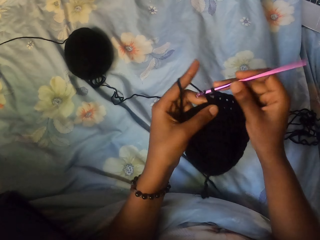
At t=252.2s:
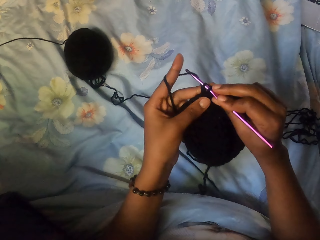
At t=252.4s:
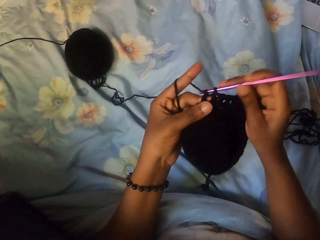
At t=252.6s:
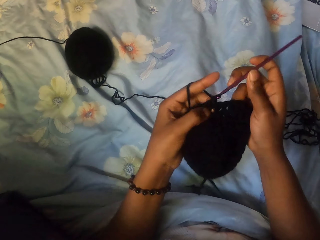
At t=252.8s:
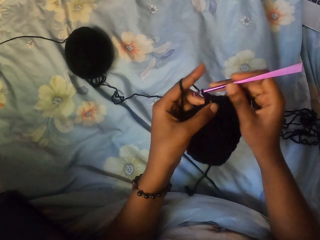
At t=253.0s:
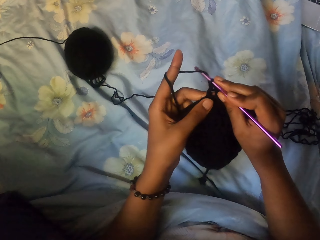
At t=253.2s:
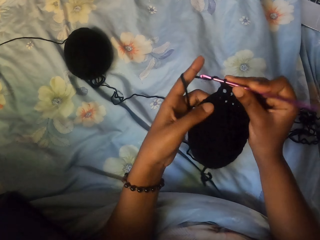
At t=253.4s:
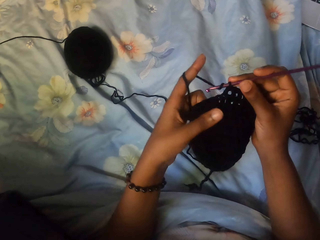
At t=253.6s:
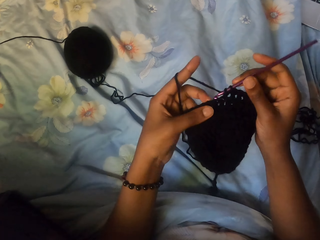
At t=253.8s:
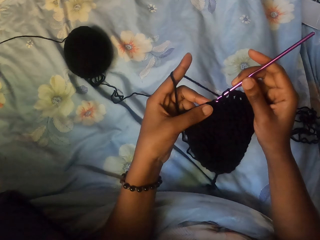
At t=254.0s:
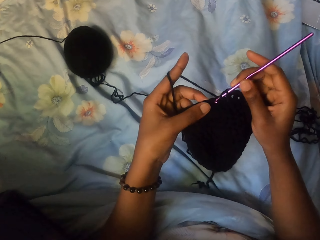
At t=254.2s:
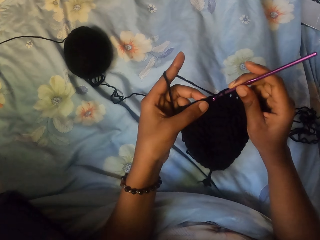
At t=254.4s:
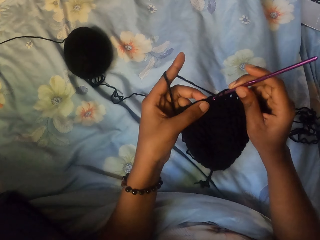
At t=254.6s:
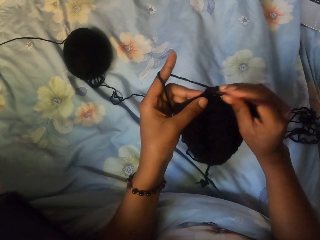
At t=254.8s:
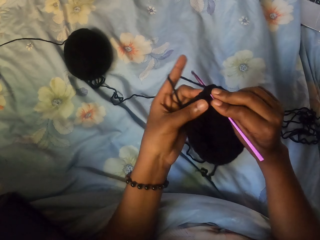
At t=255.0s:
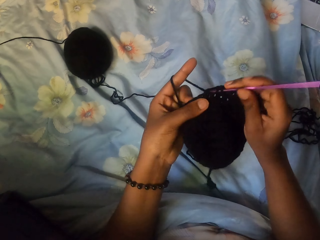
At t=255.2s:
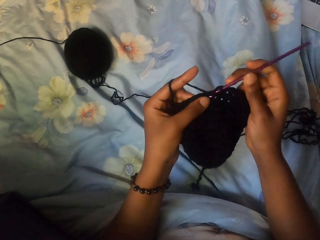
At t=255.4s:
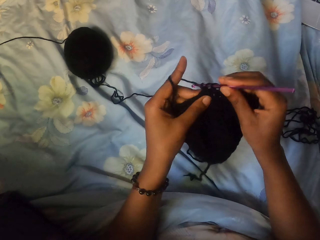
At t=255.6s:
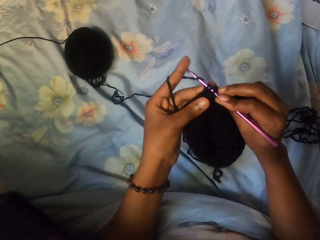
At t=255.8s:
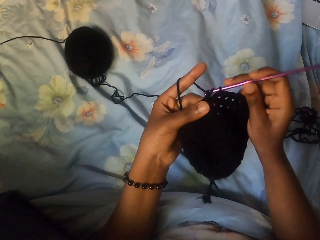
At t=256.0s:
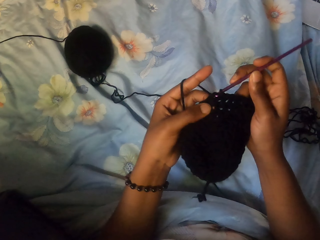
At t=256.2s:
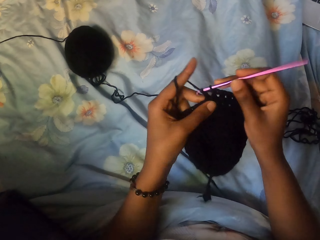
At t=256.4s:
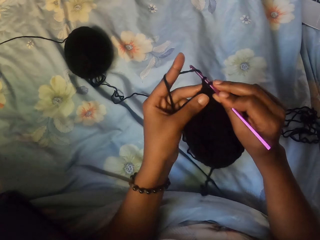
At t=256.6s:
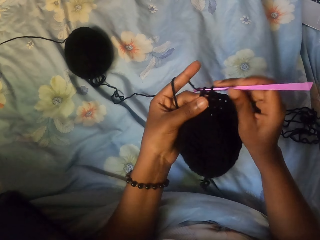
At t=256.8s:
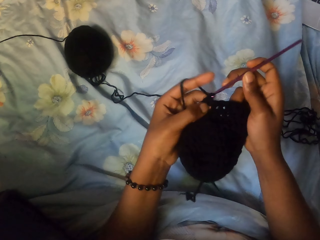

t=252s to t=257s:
The camera wearer touches the crochet. They knit.

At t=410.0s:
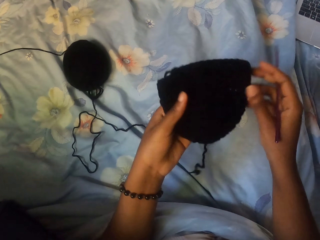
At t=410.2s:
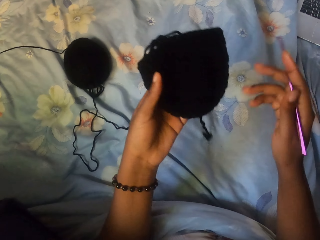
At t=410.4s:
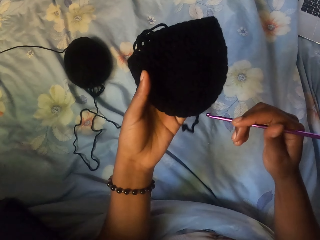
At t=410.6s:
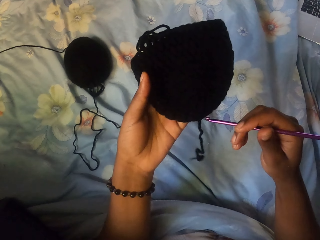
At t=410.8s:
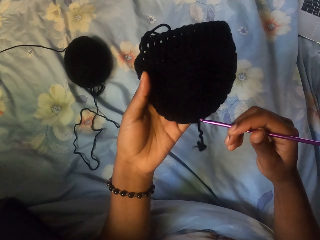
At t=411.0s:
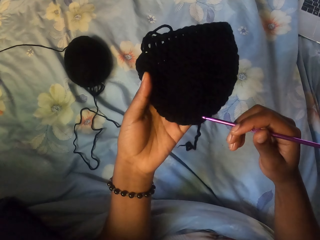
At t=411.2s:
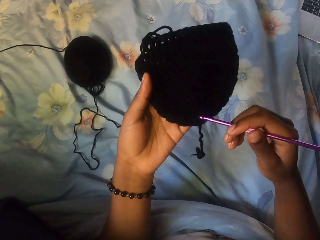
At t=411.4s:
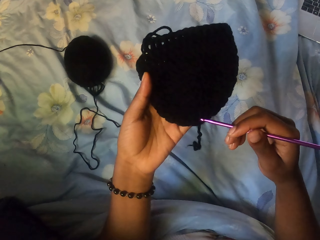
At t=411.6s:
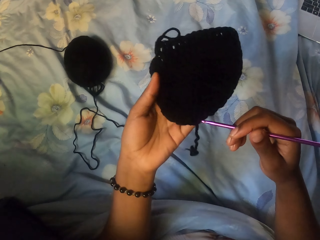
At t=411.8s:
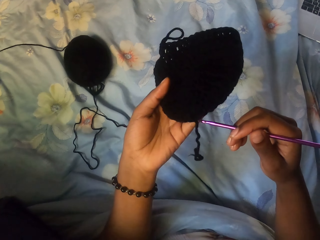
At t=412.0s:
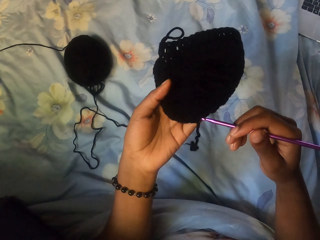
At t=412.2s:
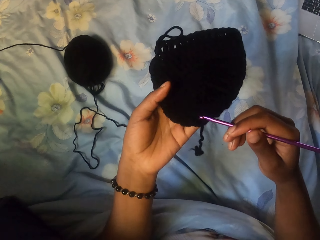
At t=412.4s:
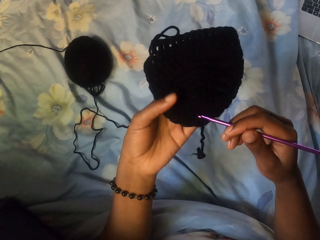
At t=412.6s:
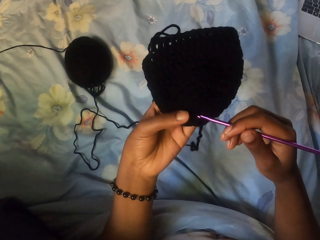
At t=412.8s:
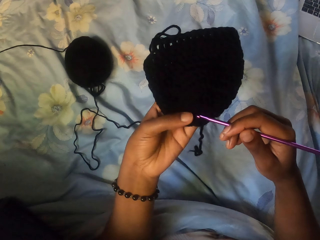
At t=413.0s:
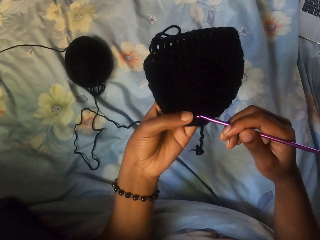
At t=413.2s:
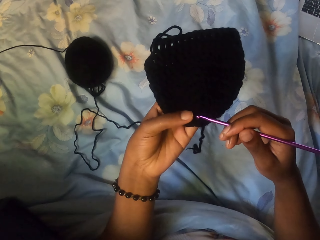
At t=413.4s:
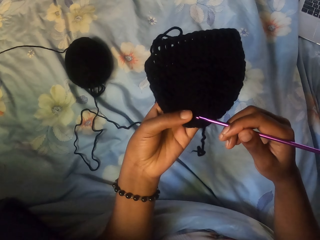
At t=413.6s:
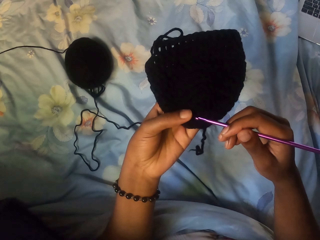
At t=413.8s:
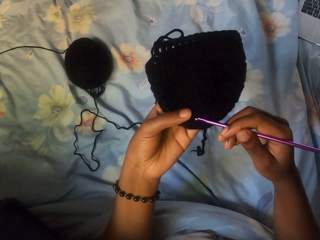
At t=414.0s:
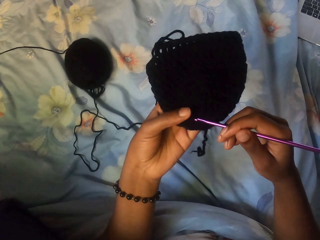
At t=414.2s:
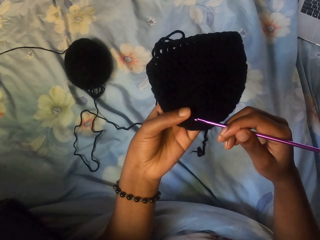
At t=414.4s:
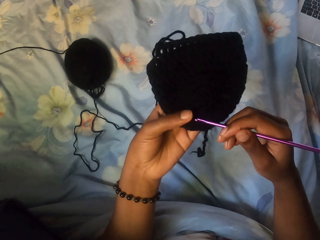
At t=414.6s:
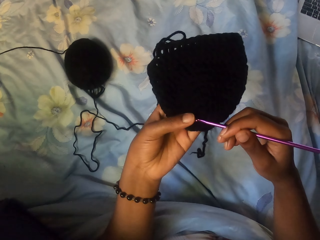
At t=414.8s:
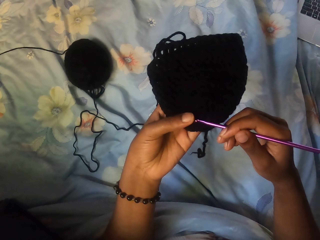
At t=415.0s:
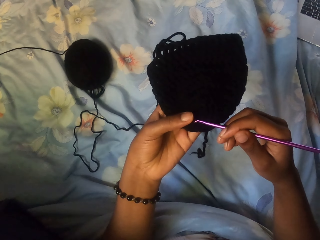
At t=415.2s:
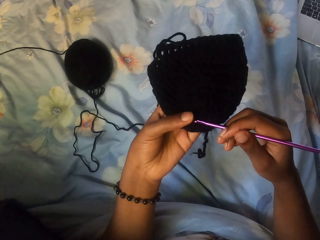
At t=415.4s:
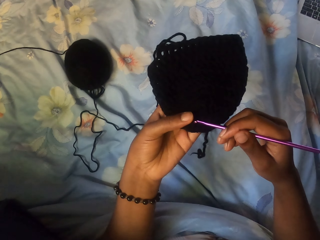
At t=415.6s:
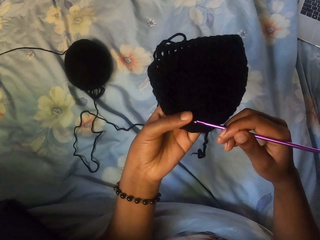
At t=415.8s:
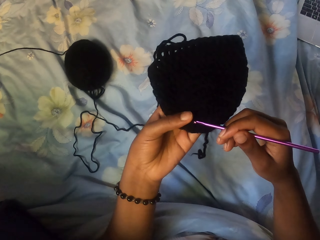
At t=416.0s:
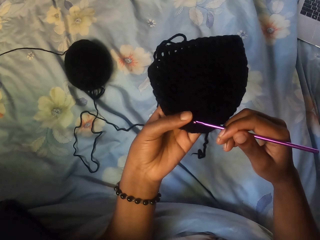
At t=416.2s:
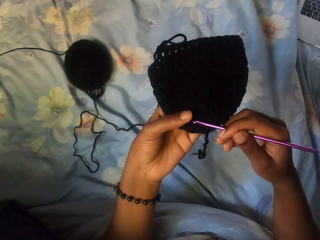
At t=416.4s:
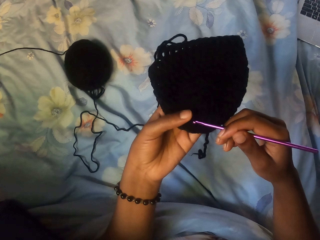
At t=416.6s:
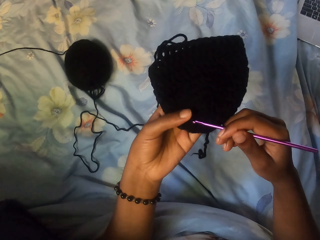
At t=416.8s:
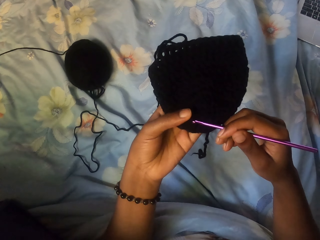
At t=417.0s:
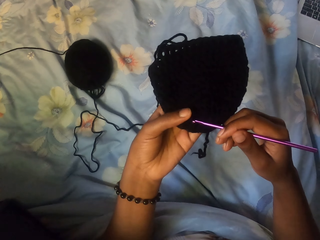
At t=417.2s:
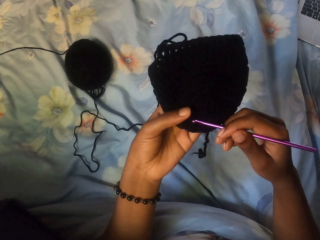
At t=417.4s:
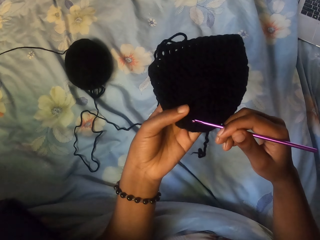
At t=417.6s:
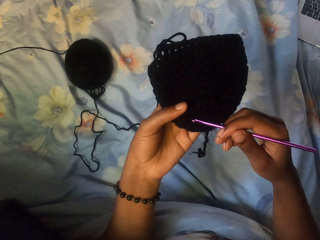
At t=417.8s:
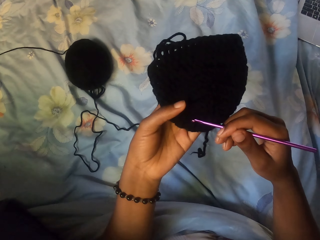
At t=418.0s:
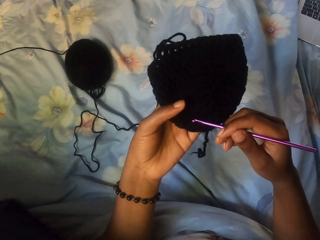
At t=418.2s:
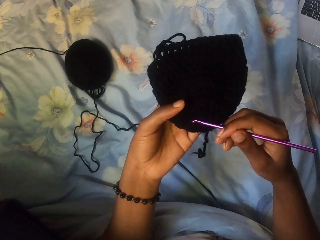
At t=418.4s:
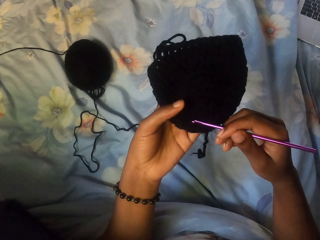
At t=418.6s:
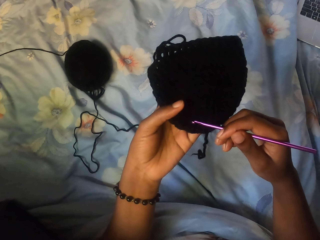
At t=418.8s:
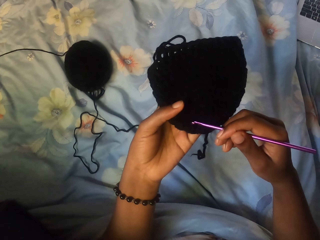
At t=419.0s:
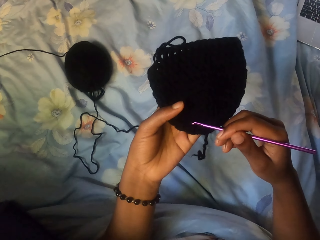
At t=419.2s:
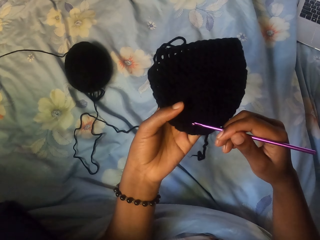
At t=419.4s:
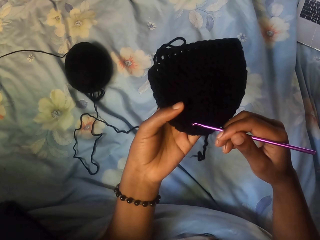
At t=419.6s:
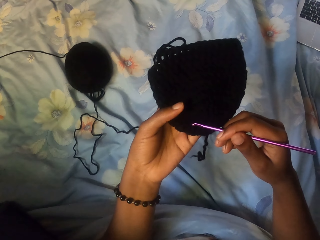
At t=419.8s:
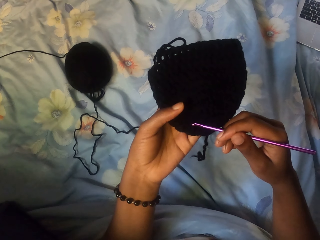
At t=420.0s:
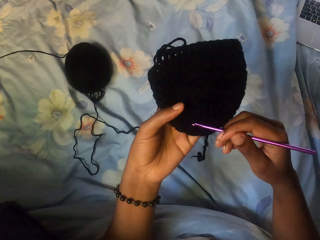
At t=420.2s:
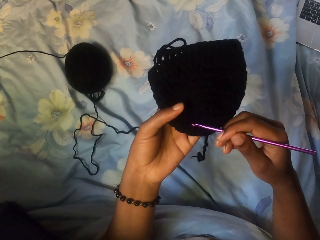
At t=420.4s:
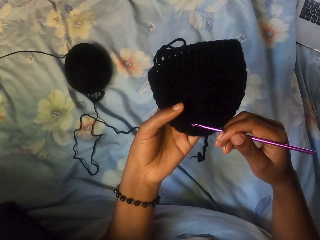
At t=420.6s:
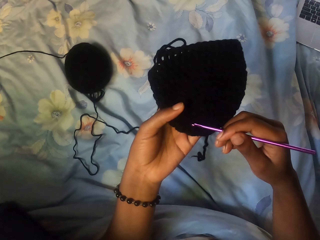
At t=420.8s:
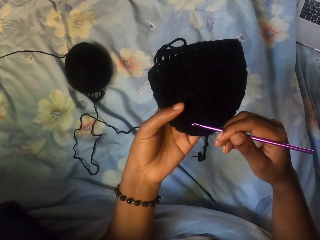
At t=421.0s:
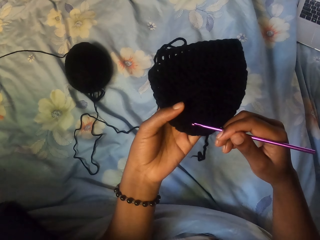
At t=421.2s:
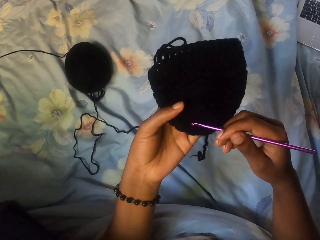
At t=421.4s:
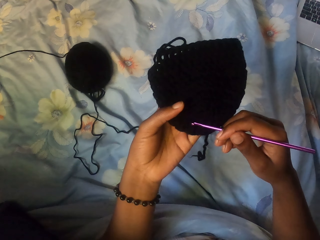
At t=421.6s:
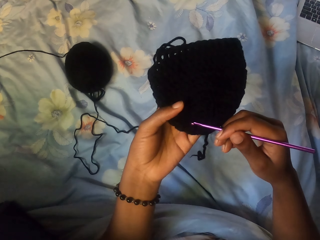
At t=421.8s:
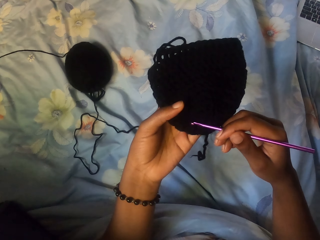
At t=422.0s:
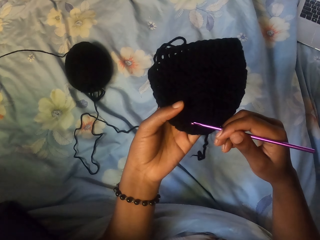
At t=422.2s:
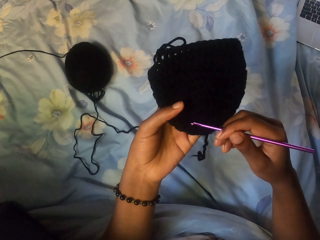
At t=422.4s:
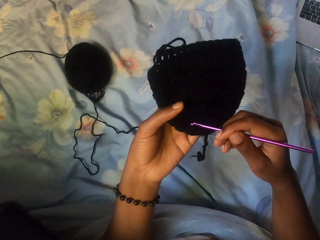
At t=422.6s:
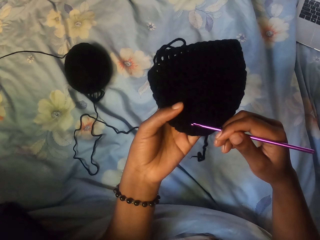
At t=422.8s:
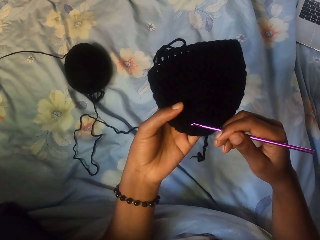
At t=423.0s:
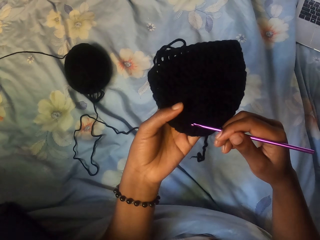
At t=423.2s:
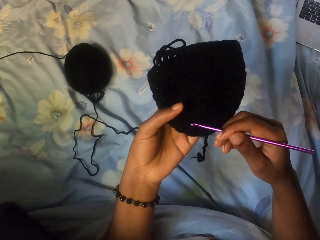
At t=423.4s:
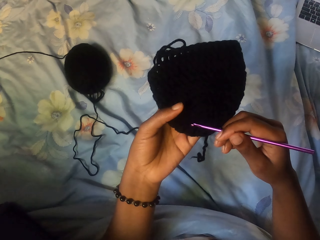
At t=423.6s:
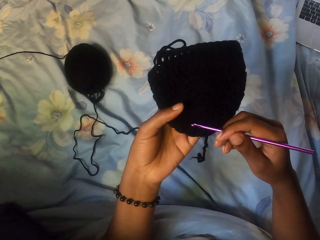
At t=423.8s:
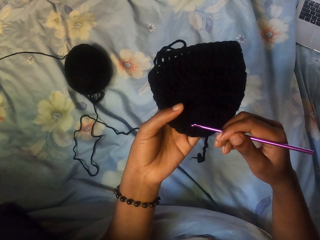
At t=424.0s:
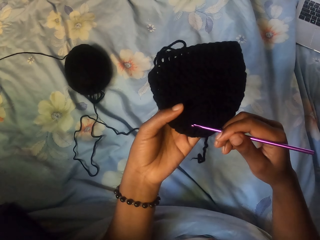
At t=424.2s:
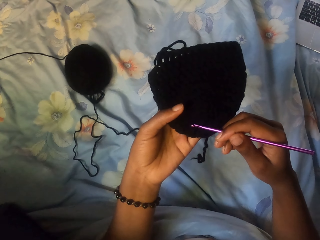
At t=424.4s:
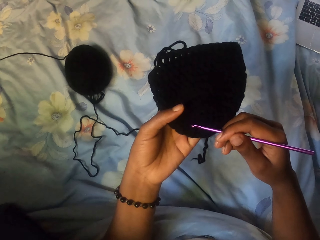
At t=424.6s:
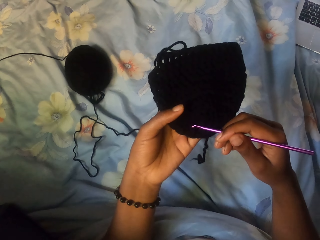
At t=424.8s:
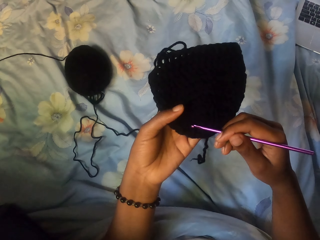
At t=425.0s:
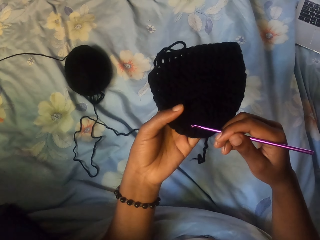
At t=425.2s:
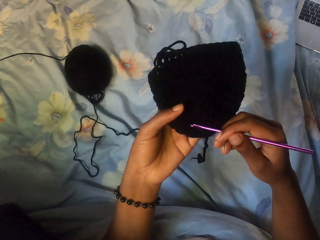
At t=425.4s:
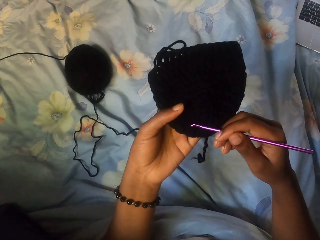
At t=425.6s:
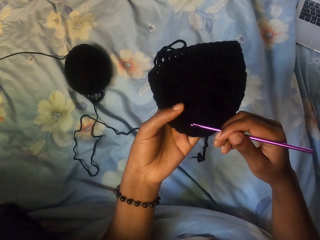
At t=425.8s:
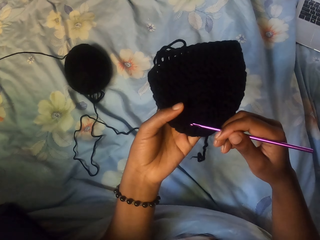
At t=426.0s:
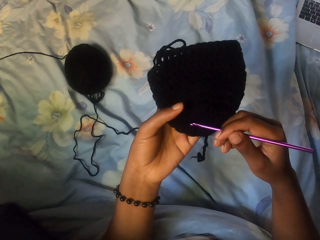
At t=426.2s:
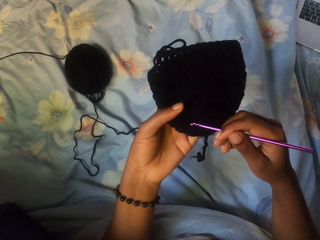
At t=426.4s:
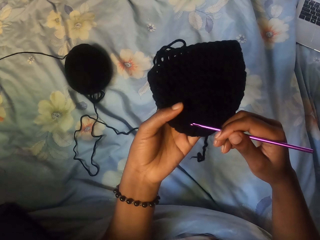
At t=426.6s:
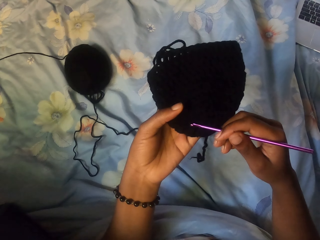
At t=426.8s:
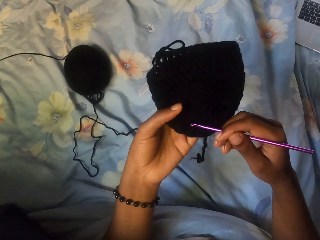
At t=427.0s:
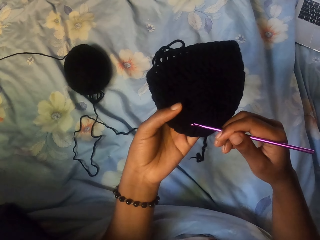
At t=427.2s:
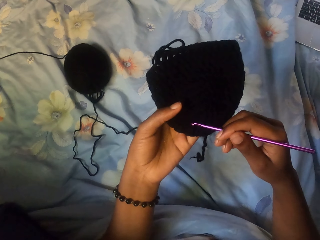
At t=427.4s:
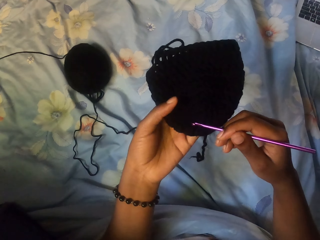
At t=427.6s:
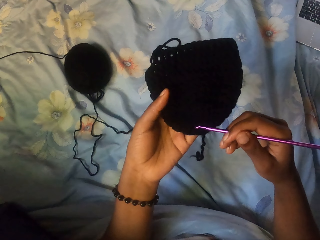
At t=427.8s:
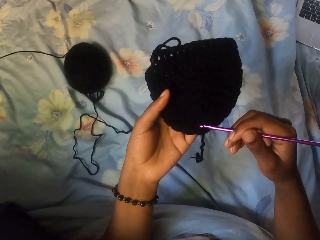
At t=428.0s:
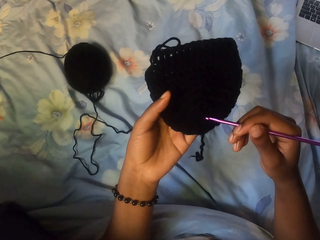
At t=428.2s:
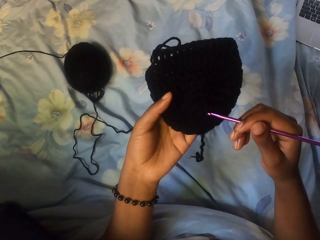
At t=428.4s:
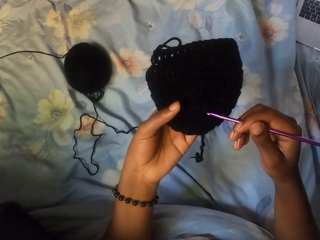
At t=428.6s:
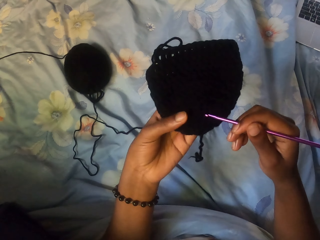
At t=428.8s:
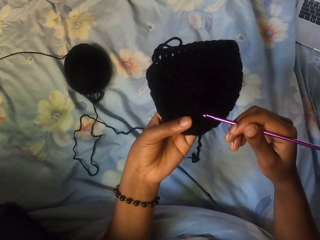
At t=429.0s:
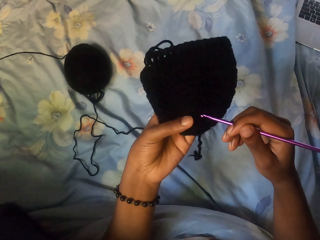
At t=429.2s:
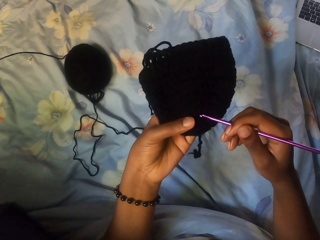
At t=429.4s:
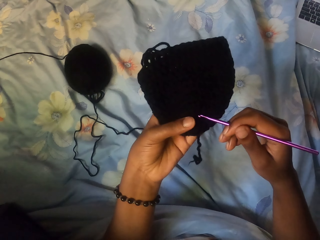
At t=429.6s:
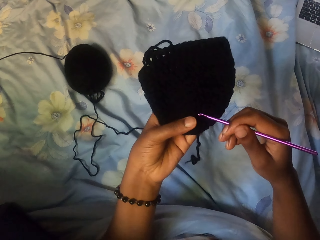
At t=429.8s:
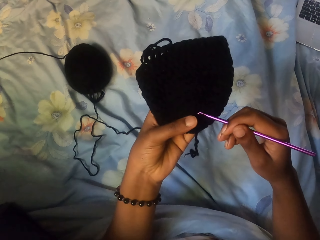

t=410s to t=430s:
The camera wearer holds a yarn. They move the crochet hook.
